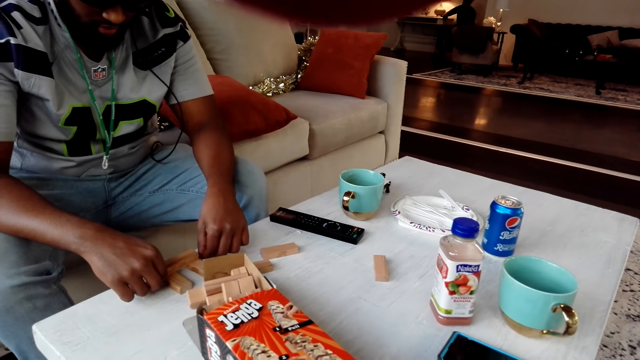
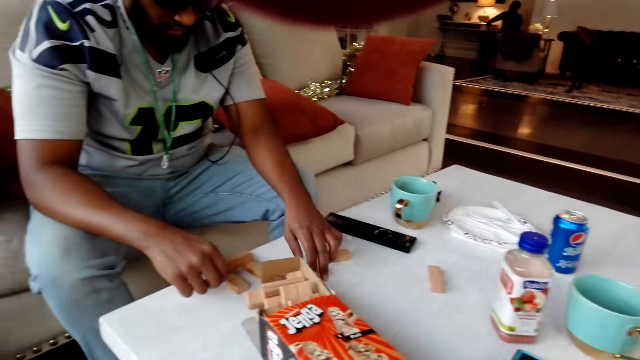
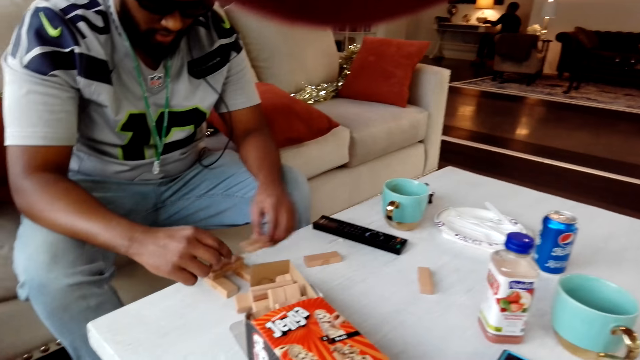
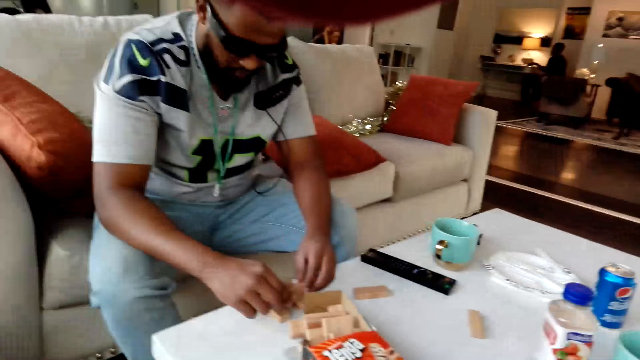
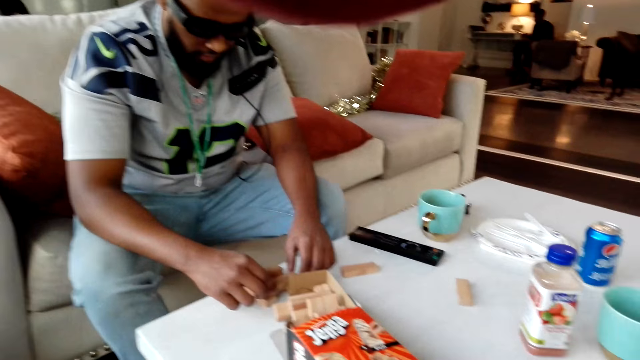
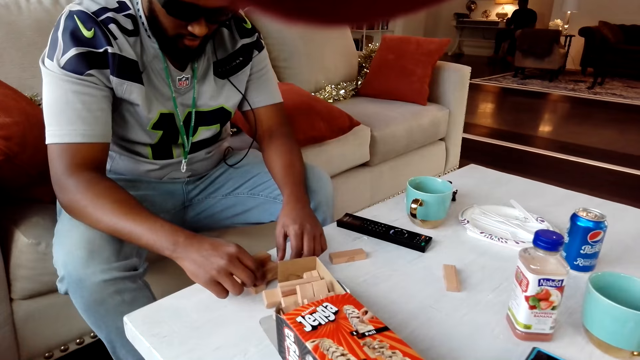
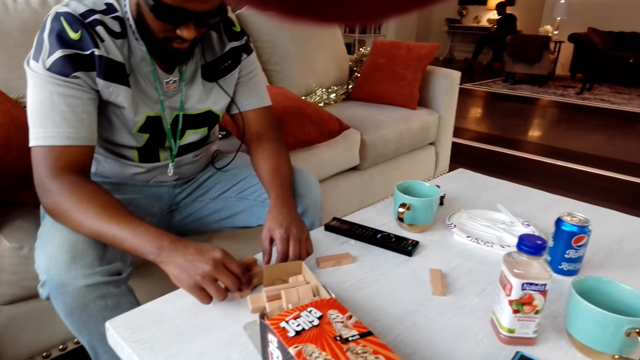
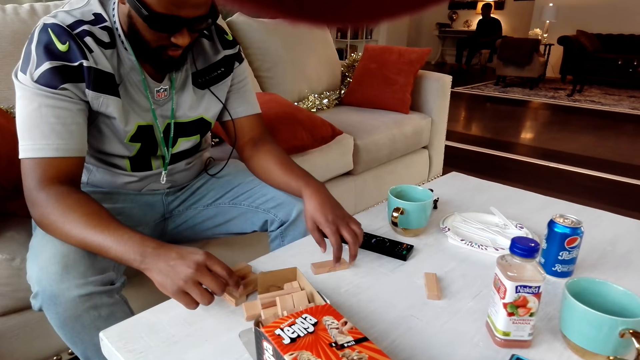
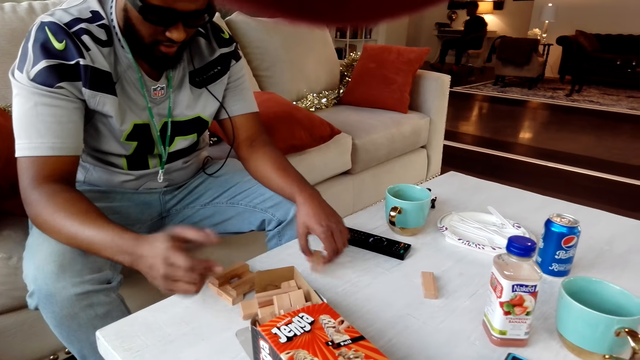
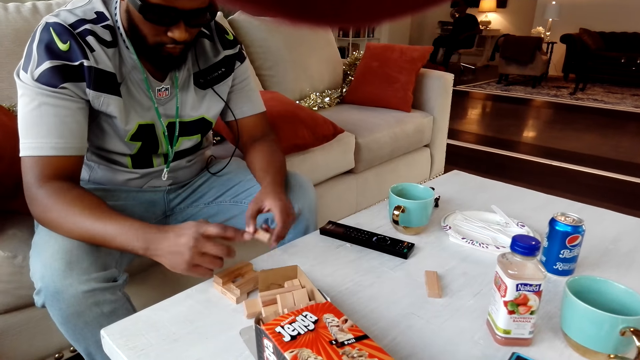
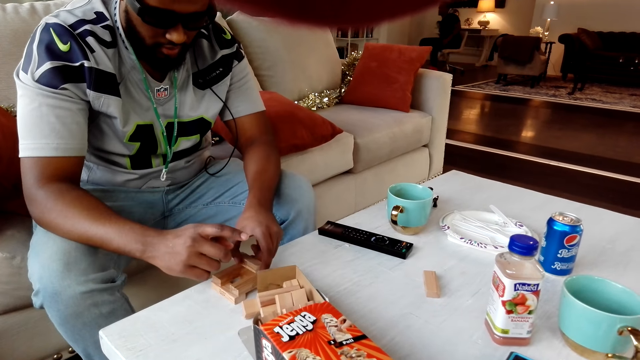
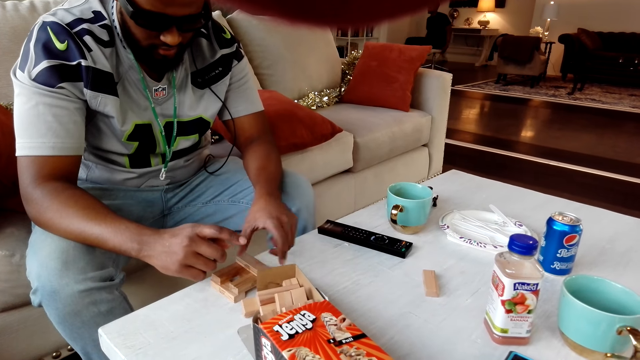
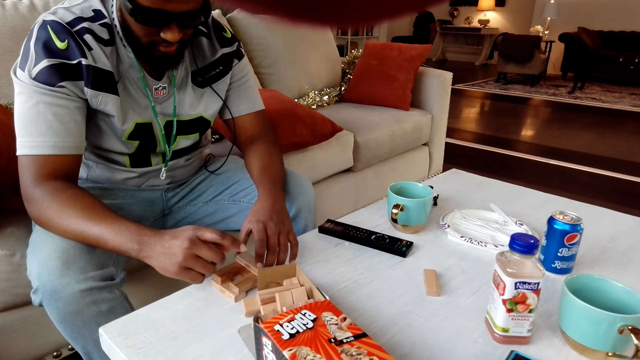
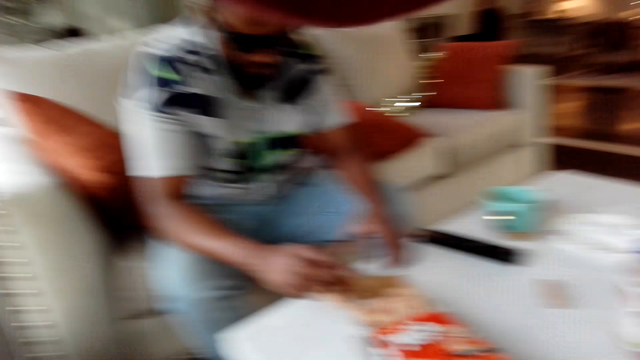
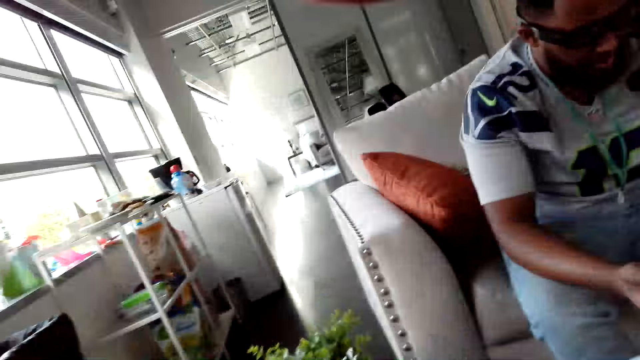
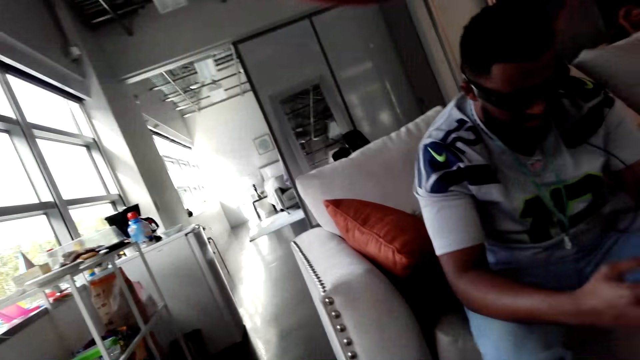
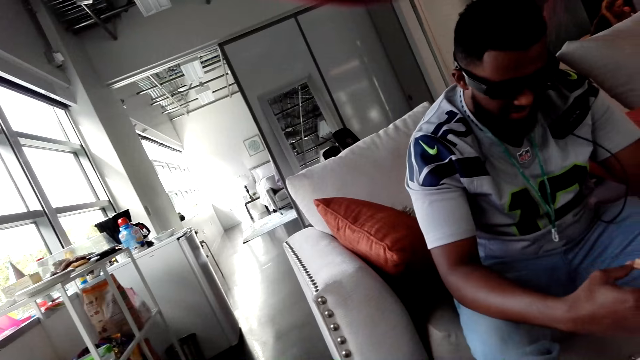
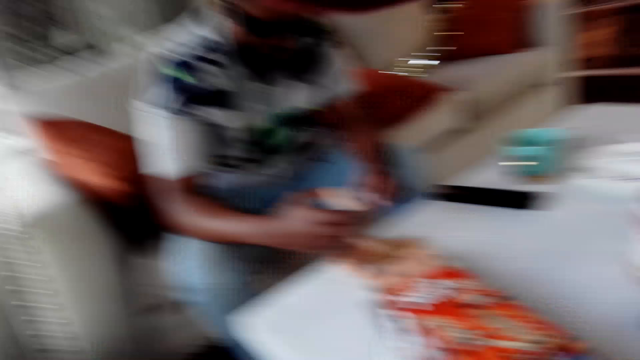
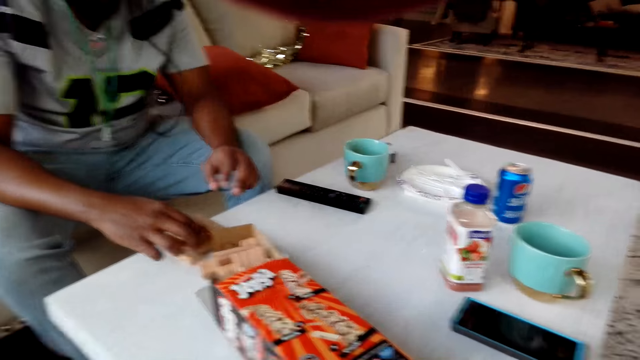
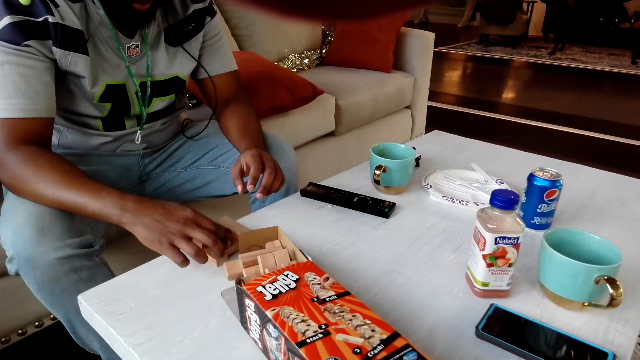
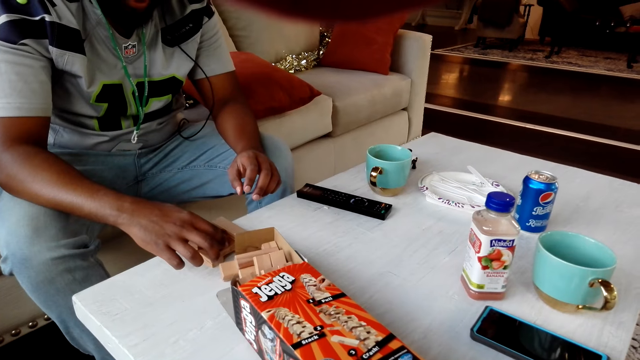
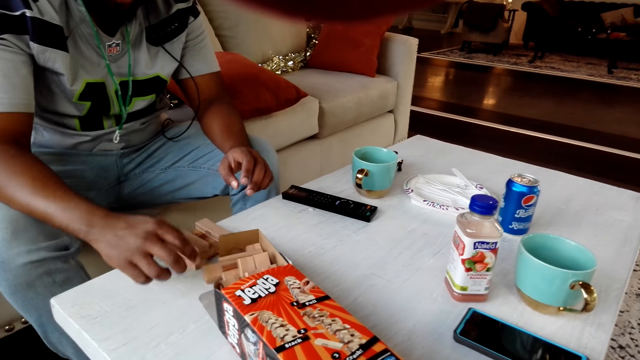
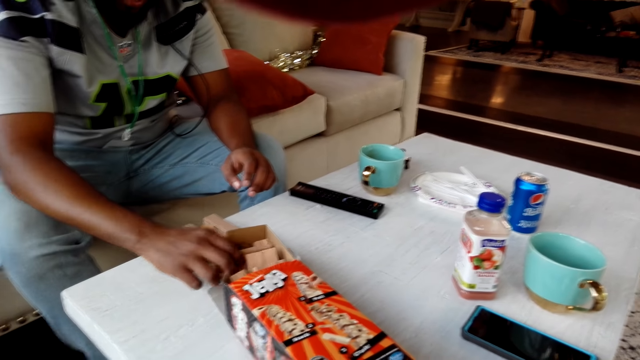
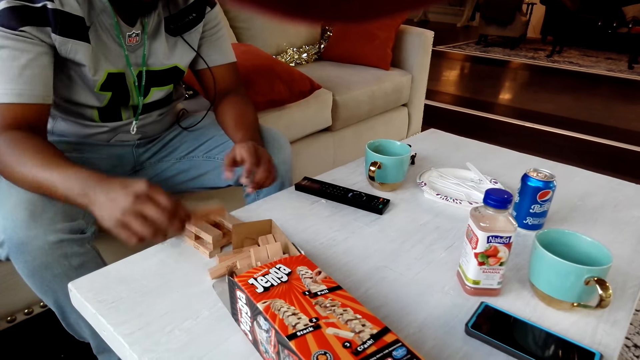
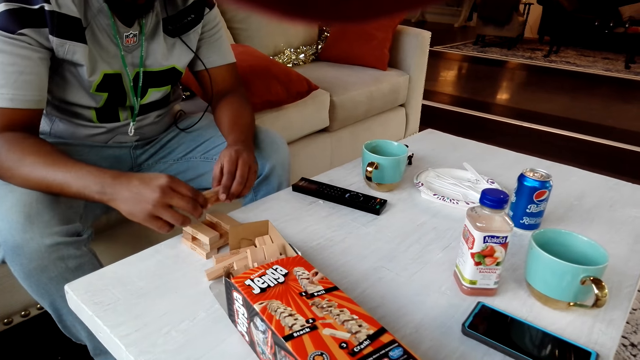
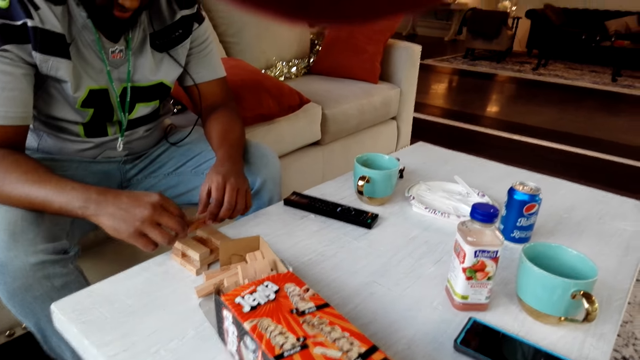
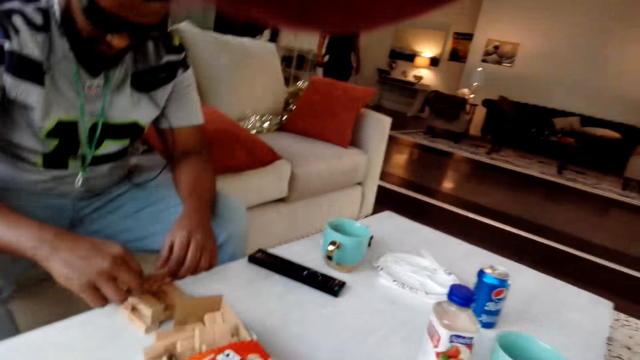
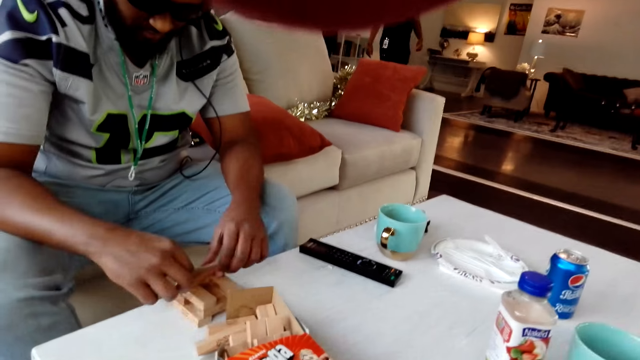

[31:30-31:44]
The camera wearer looks around the house. A person makes a tumbling tower.

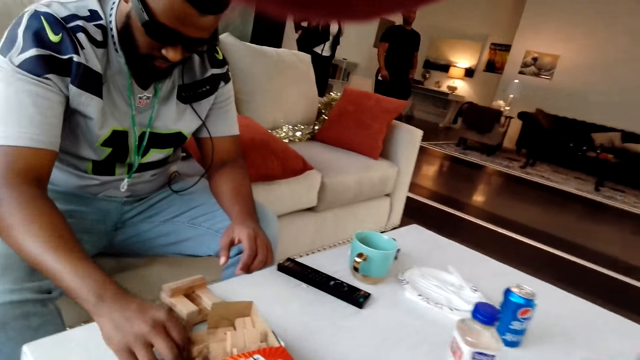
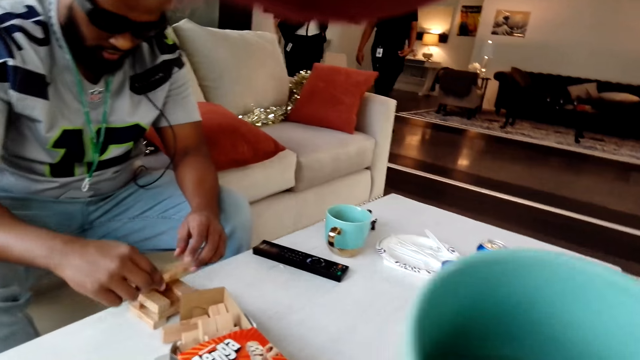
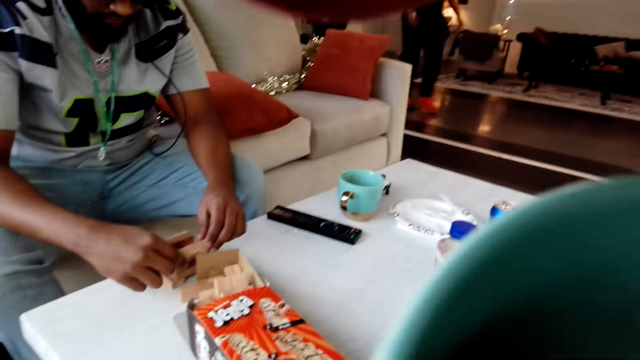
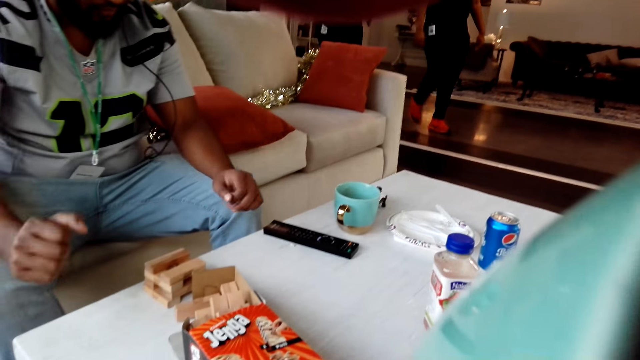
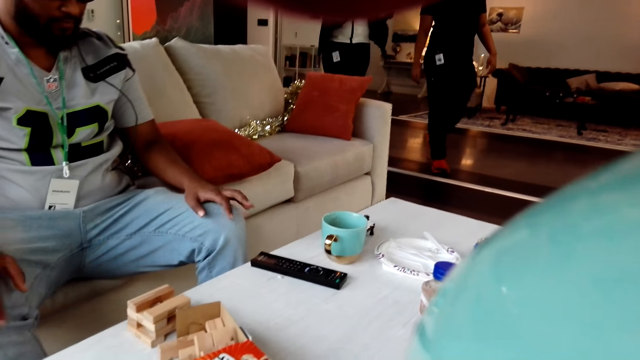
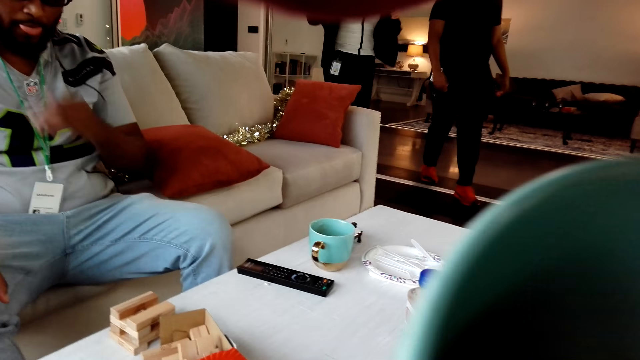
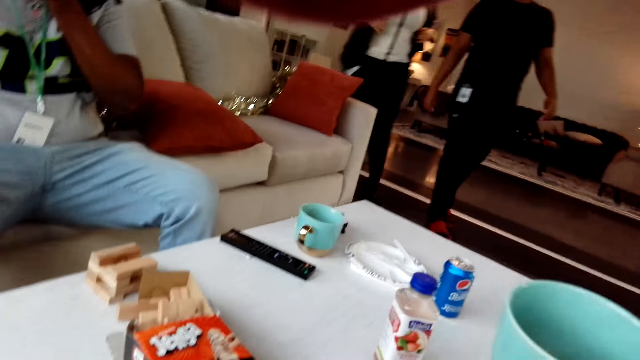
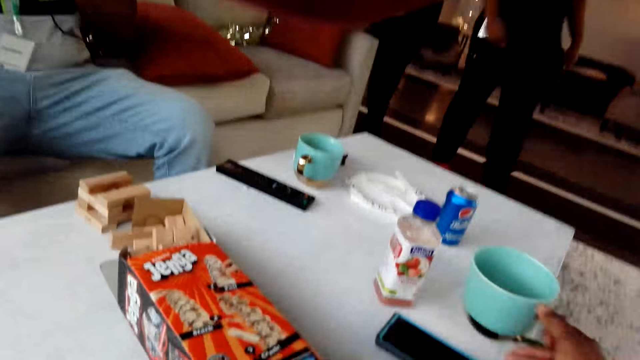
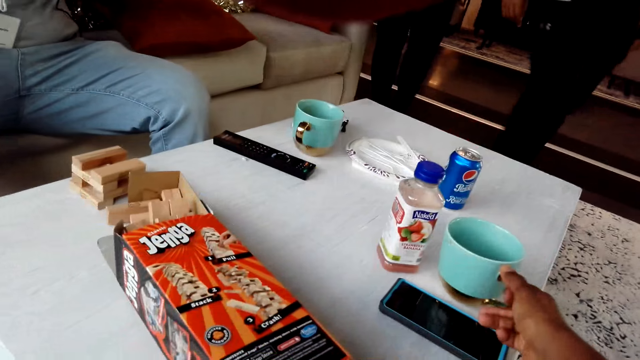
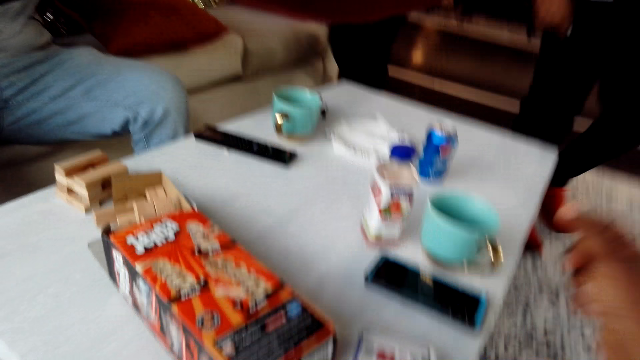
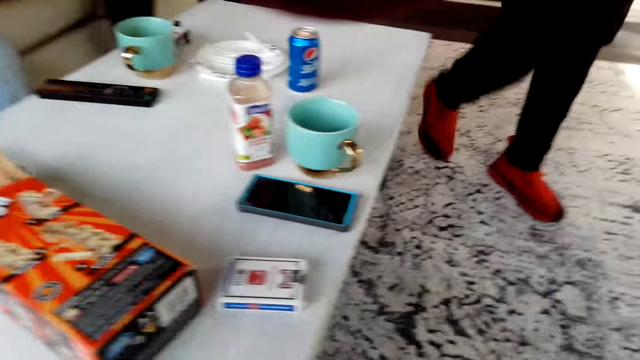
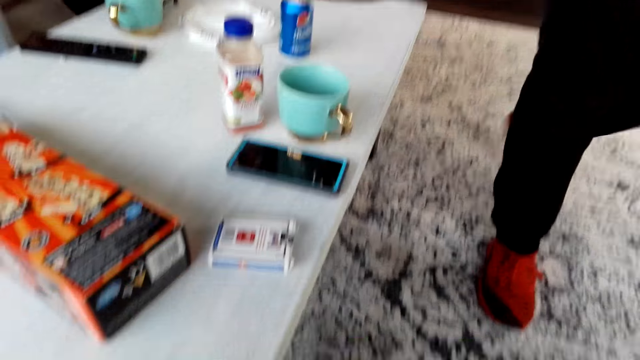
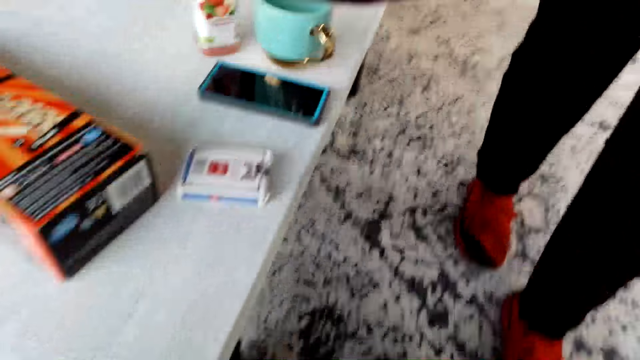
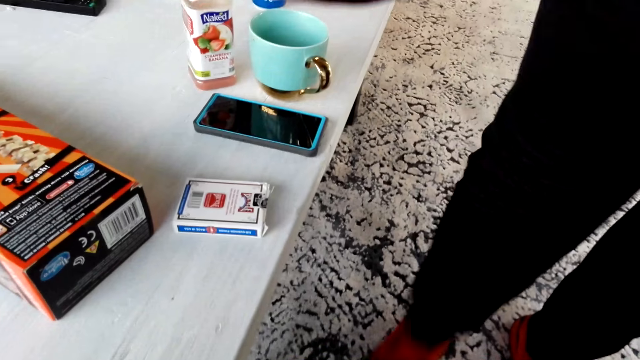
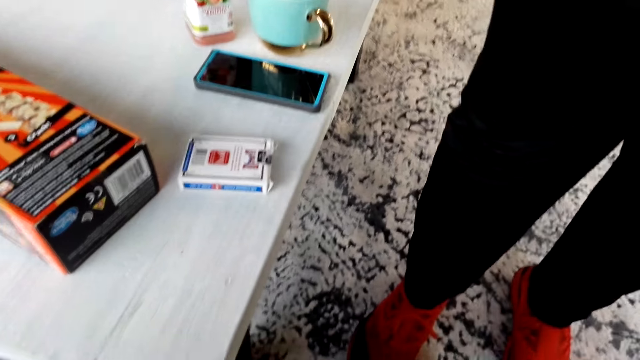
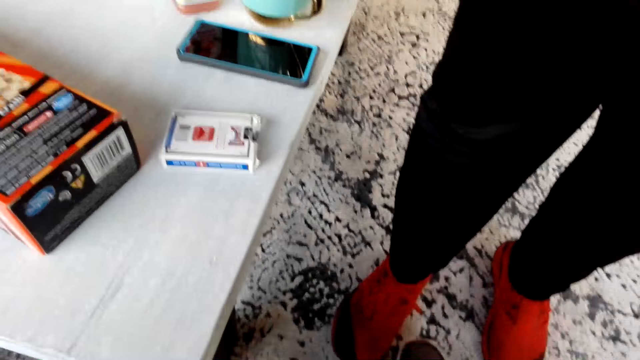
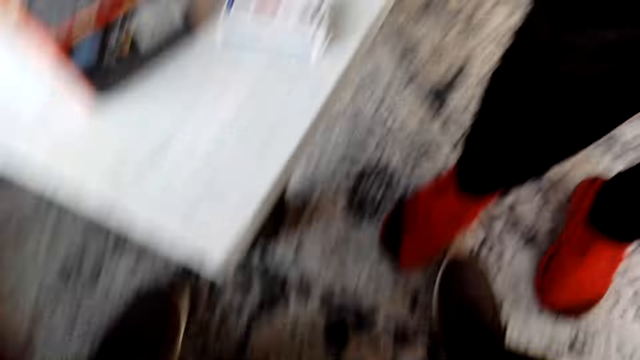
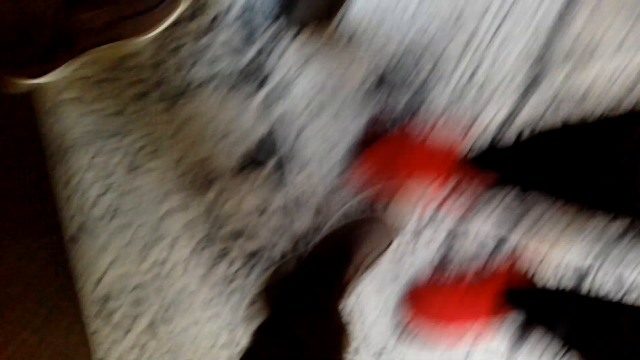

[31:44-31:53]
A man puts the left hand on the mouth. A person raises a hand up. The camera wearer puts a cup on the table. They remove the right hand from the table. They touch the cup. Another man stands beside the camera wearer. The camera wearer walks.
